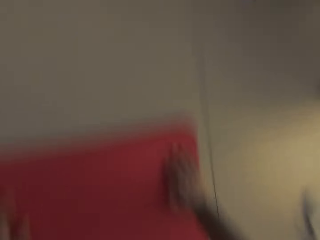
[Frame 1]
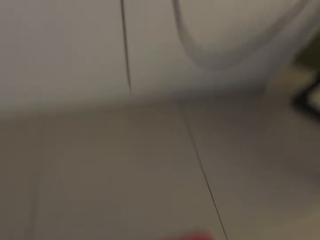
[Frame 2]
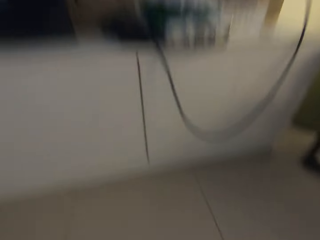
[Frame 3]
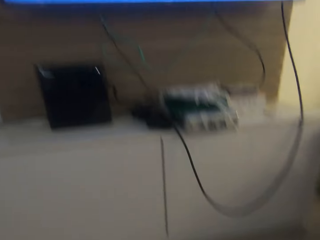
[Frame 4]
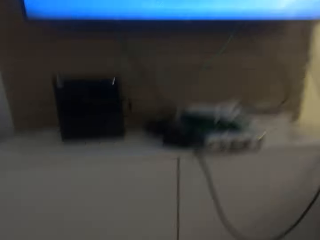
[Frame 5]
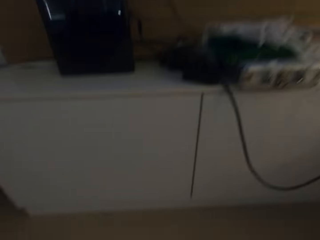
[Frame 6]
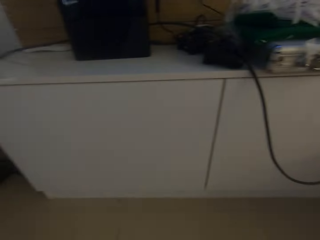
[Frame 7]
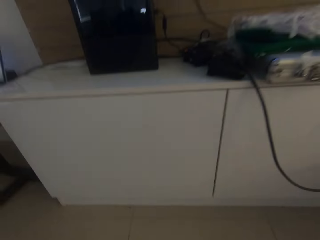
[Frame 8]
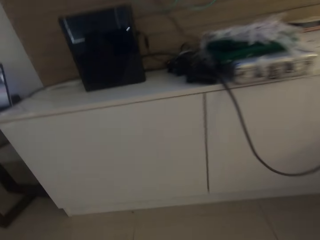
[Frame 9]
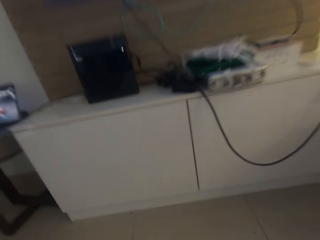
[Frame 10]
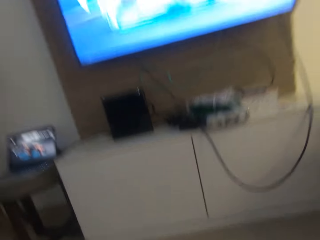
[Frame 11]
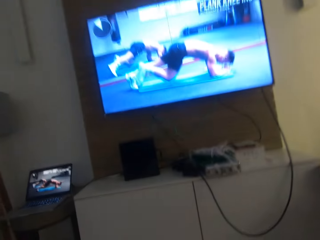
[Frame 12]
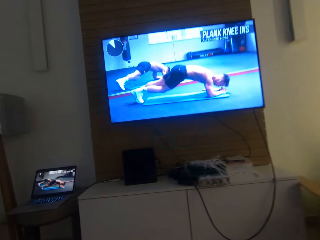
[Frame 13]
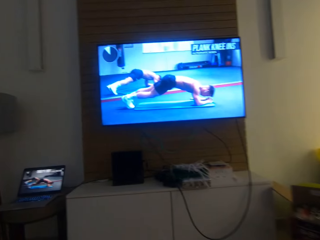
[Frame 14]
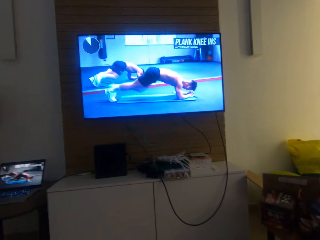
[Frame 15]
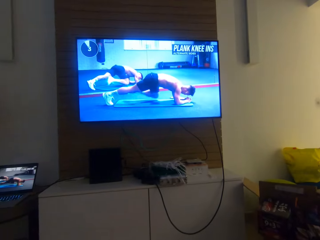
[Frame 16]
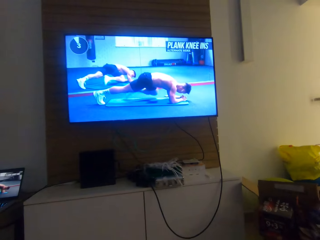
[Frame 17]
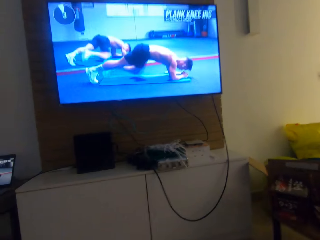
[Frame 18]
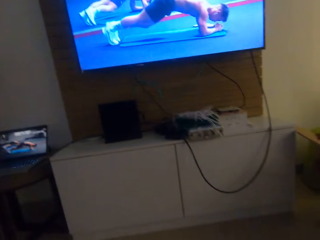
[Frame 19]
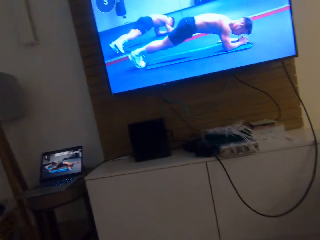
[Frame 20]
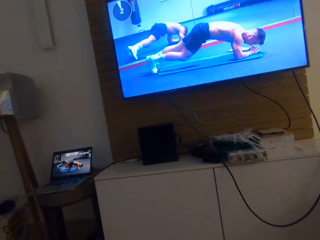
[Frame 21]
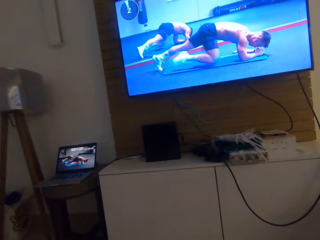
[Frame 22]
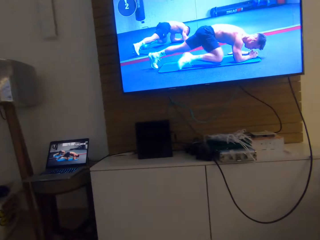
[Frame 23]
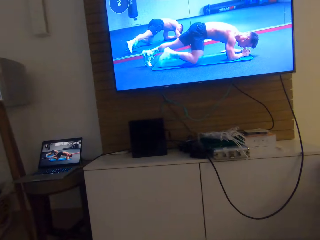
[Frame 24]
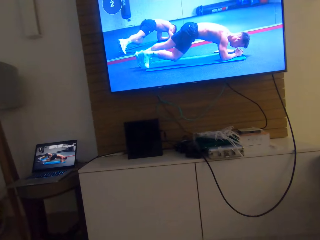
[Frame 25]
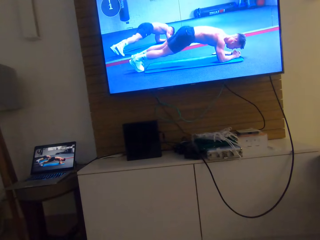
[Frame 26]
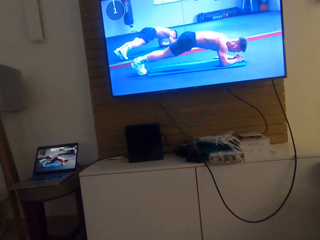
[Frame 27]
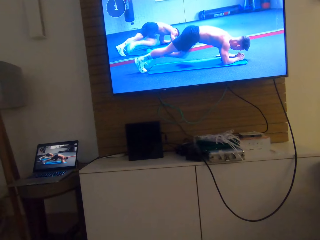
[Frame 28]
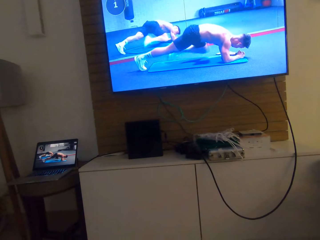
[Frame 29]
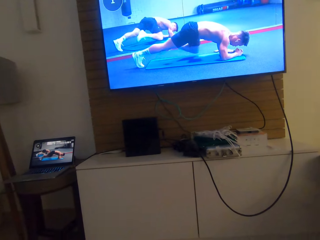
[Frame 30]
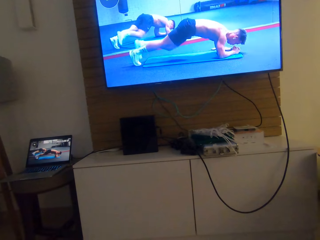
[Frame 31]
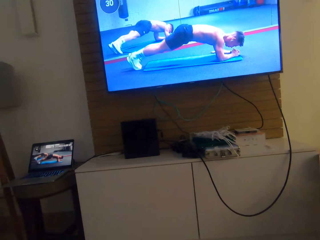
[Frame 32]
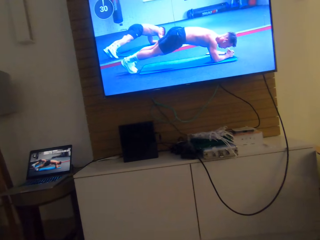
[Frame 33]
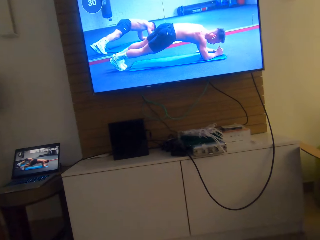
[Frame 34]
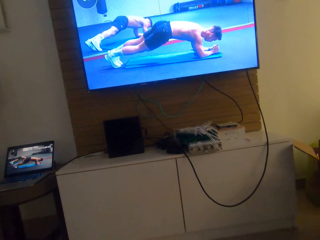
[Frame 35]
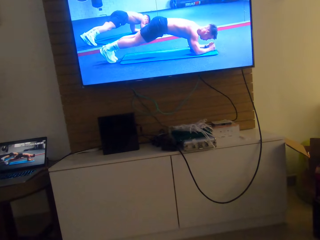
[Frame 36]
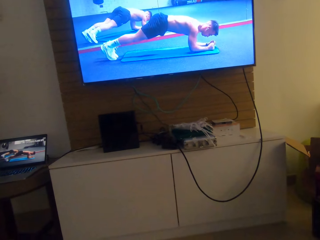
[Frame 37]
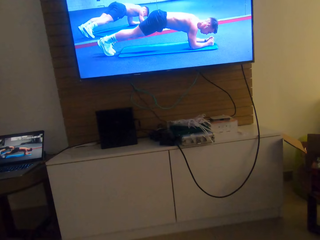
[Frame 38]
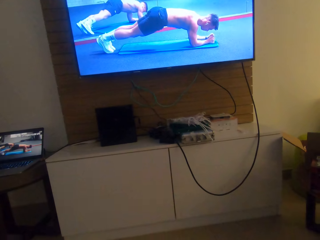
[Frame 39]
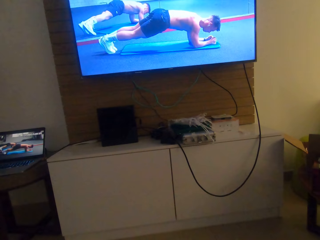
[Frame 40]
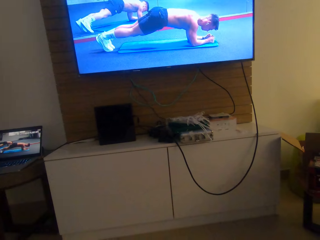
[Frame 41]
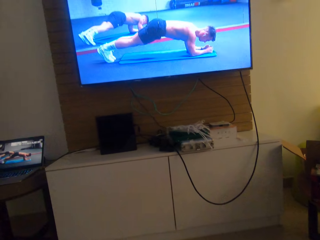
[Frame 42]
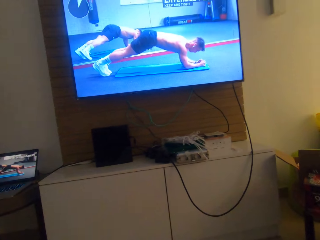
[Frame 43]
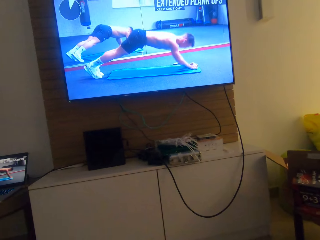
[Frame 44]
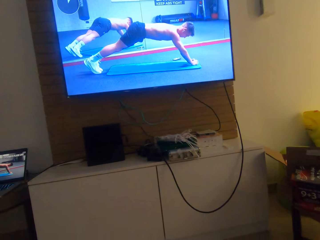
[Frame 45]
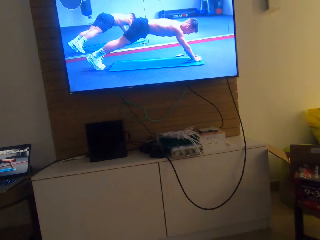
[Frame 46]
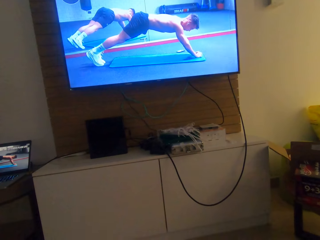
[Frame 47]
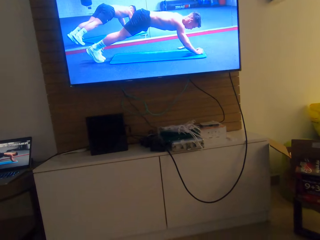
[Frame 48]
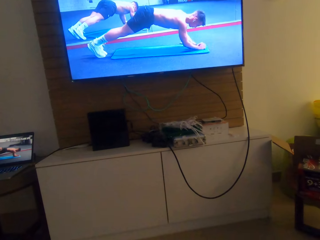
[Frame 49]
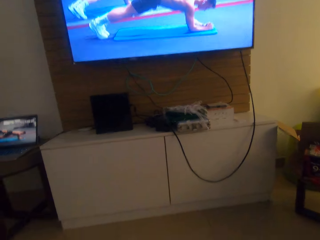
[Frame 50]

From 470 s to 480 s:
The camera wearer looks around. They watch the television. They watch press ups.

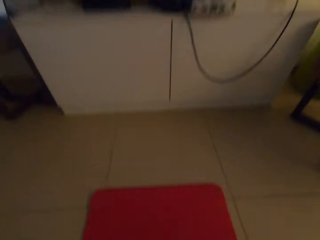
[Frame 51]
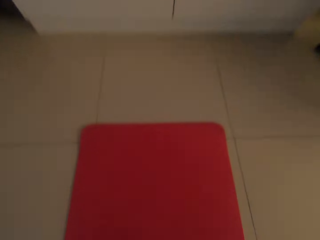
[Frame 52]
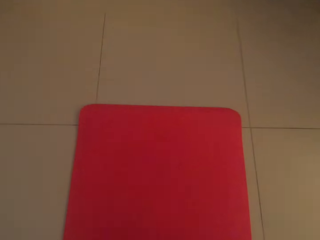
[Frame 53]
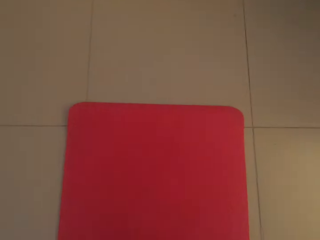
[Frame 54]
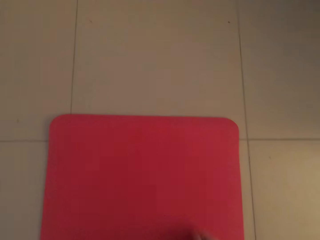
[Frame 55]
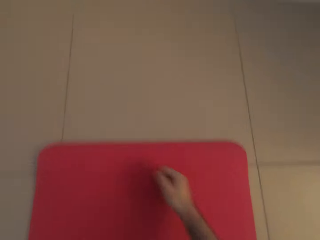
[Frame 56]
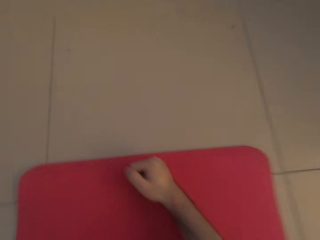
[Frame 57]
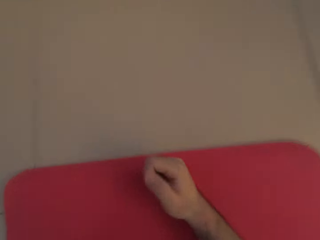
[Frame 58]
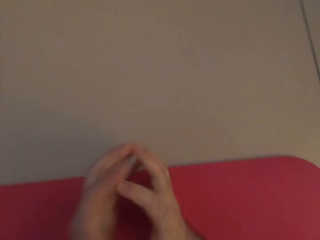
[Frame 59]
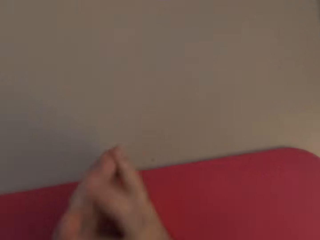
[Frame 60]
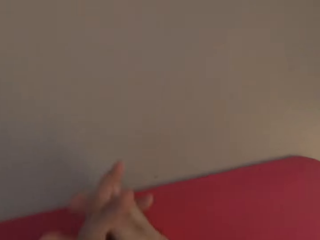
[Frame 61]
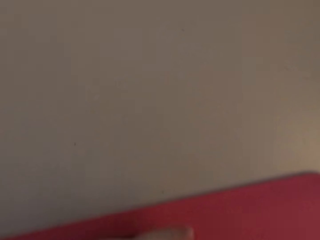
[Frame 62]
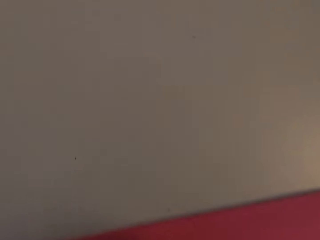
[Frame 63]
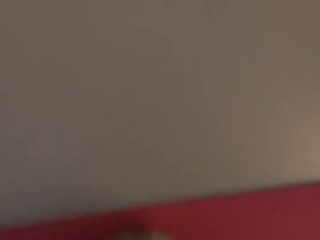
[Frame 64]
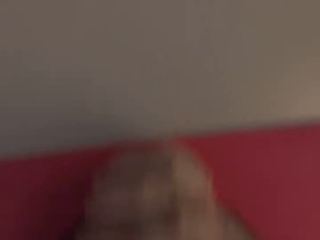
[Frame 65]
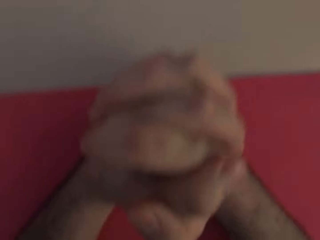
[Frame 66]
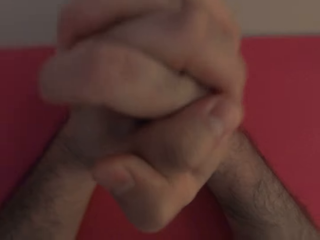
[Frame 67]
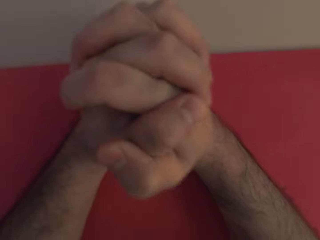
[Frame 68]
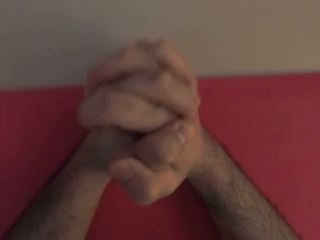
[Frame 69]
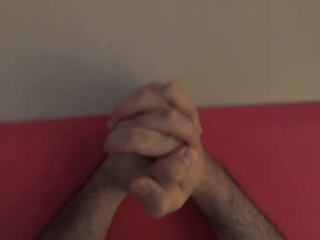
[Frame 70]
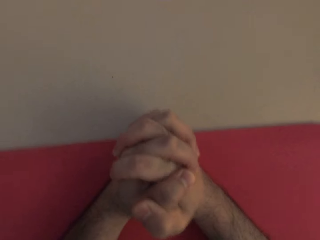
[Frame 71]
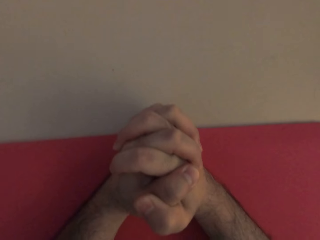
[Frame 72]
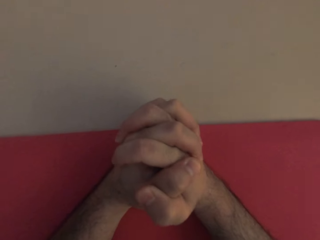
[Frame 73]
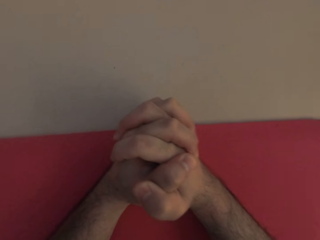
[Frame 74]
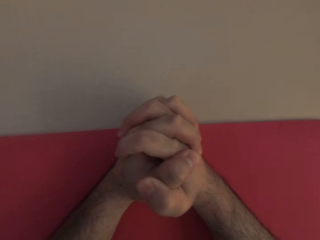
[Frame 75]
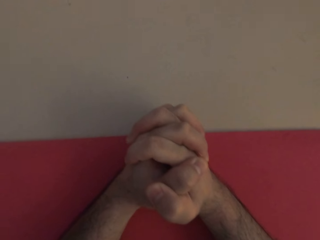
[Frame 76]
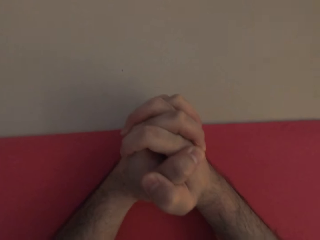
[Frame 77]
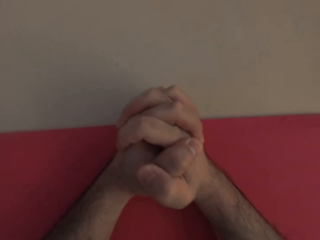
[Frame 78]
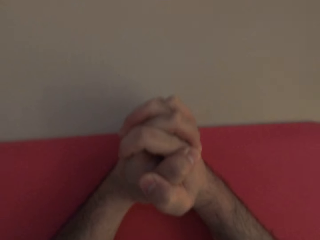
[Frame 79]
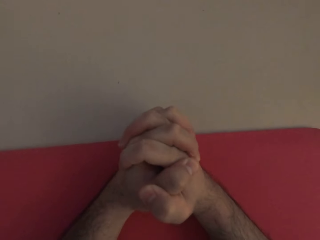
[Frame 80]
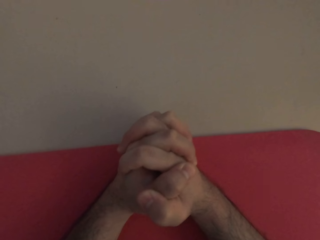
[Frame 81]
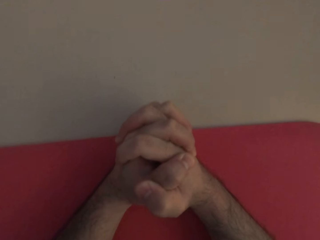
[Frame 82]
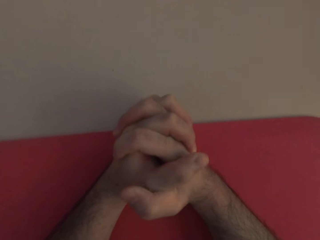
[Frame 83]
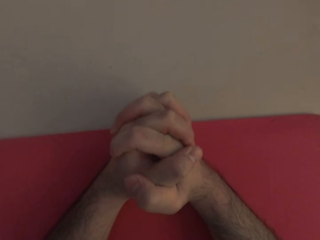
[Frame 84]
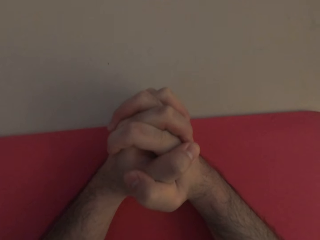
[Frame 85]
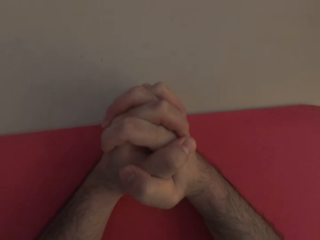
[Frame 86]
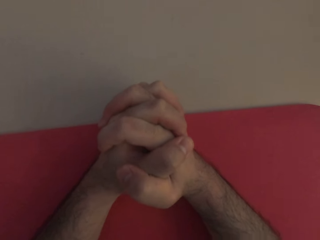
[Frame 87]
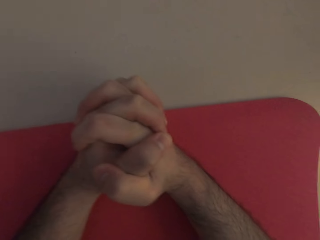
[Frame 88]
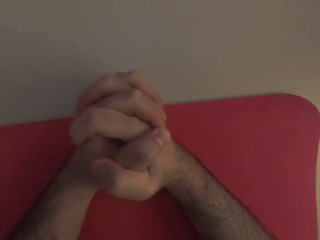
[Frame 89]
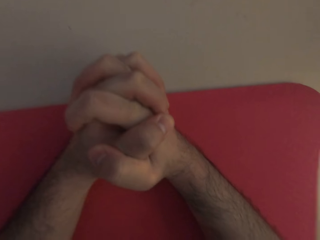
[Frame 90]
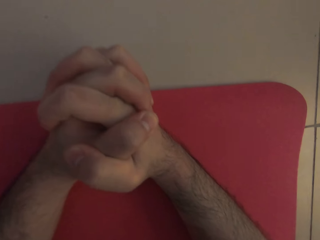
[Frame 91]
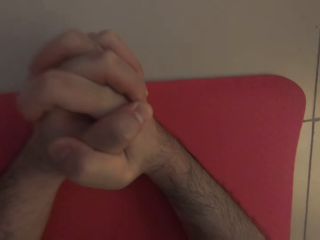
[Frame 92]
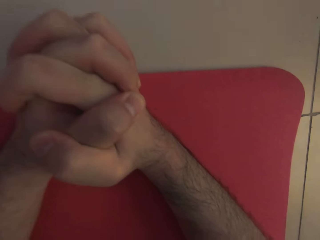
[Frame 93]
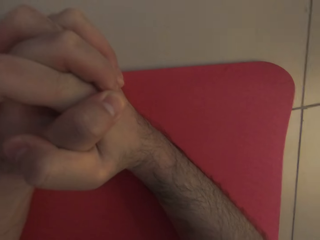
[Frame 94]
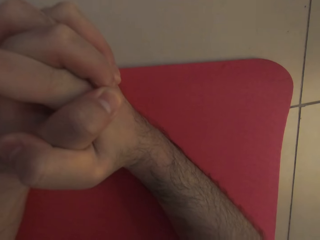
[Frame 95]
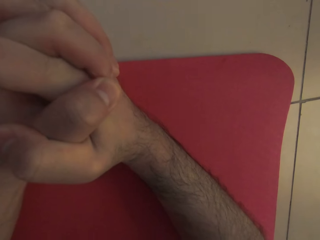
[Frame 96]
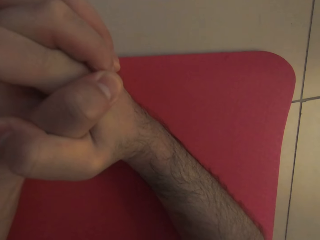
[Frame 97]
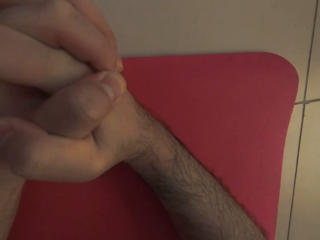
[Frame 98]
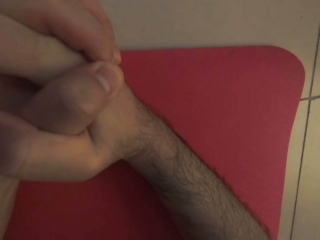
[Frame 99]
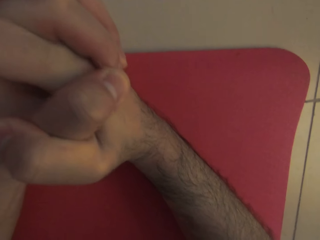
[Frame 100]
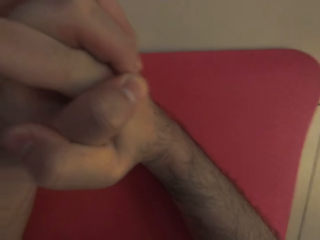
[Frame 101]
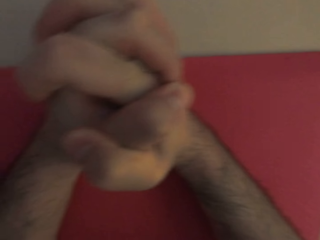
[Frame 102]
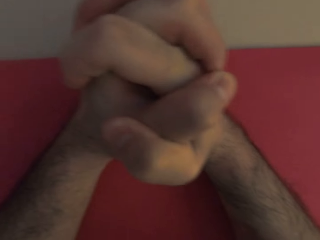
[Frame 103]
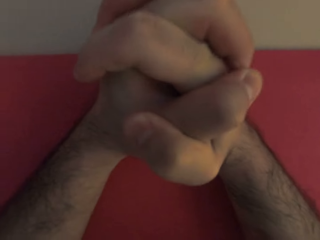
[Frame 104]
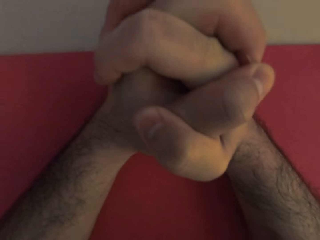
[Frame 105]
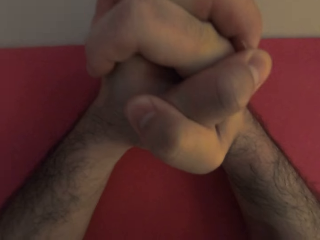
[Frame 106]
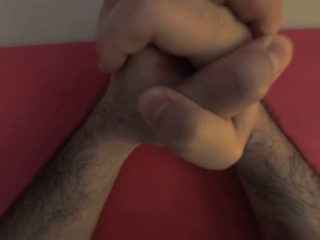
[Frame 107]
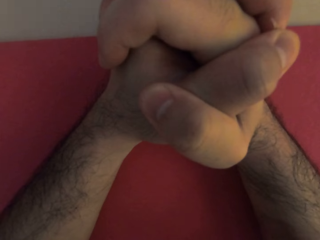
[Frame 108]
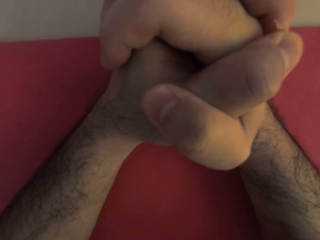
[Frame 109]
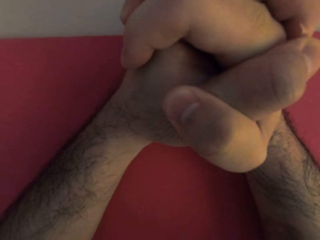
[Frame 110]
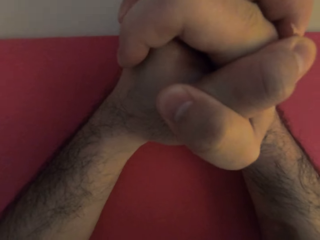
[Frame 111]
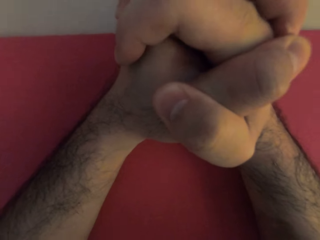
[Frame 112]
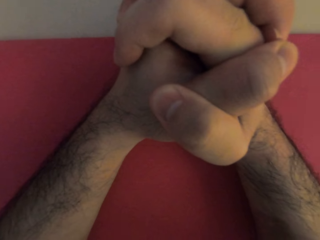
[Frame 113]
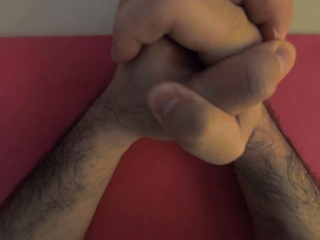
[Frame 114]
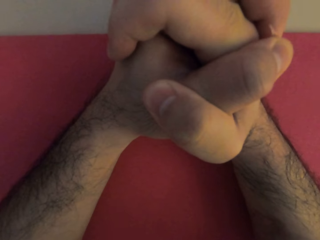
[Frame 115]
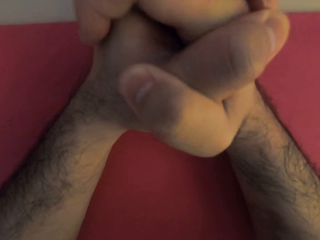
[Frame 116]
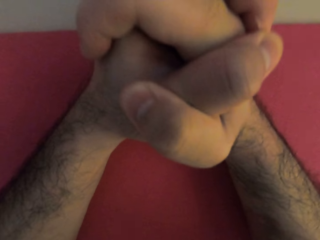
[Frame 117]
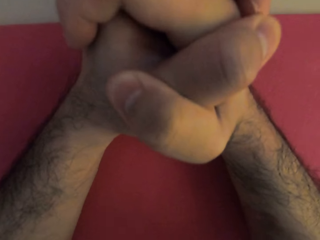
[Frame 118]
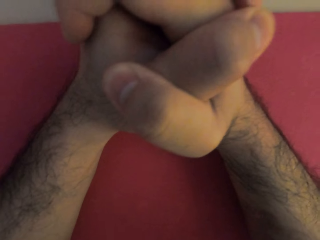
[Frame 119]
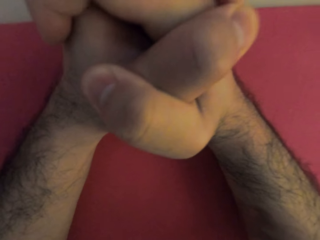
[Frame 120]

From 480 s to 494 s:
The camera wearer places his arms on the yoga mat. He intertwines his hands. He does press ups.
